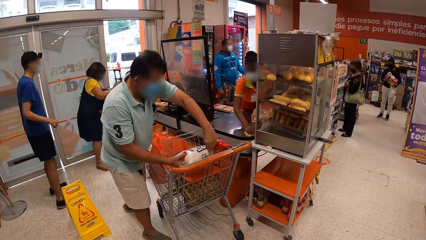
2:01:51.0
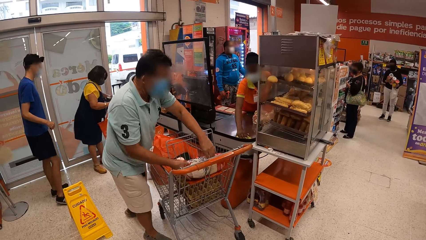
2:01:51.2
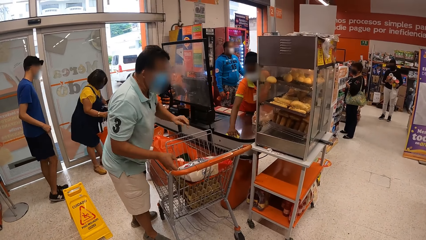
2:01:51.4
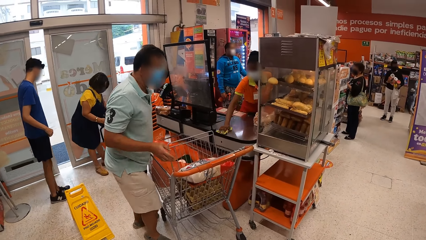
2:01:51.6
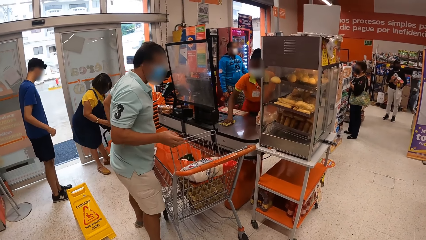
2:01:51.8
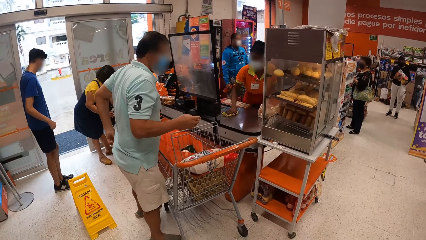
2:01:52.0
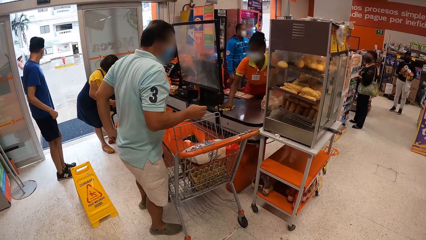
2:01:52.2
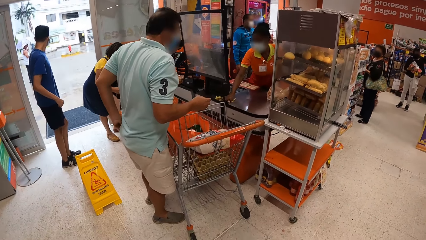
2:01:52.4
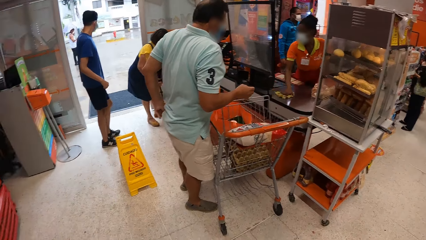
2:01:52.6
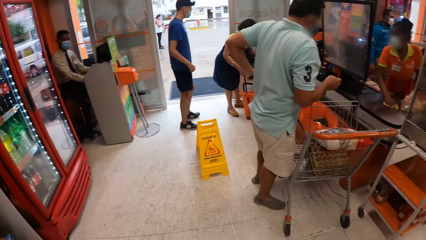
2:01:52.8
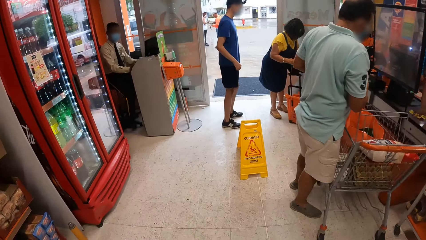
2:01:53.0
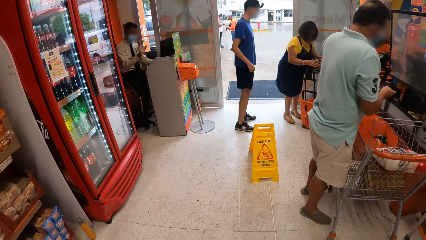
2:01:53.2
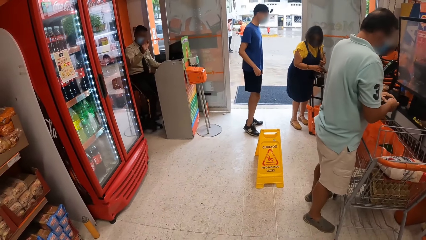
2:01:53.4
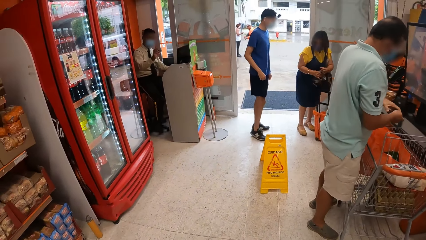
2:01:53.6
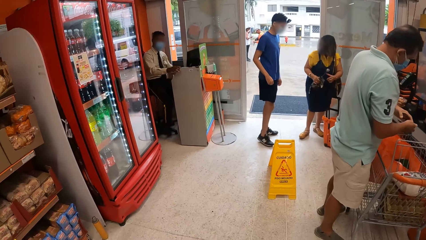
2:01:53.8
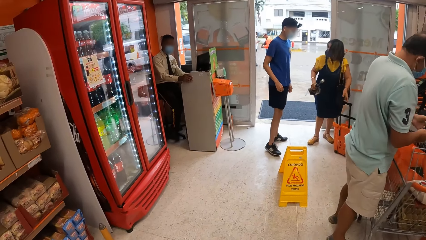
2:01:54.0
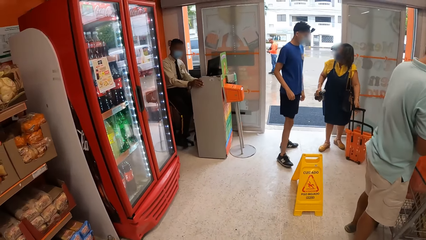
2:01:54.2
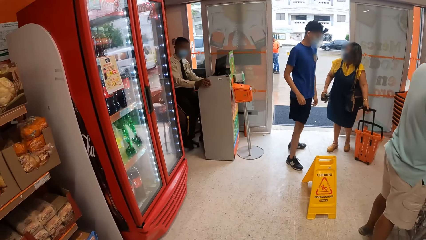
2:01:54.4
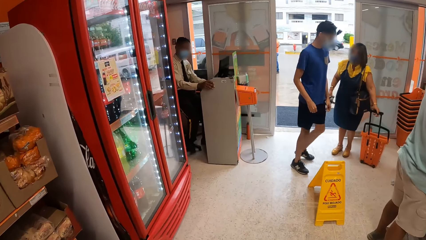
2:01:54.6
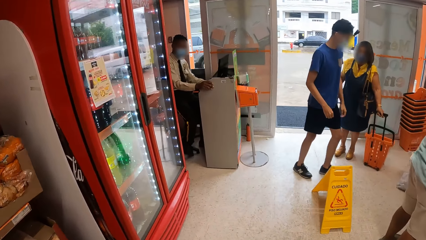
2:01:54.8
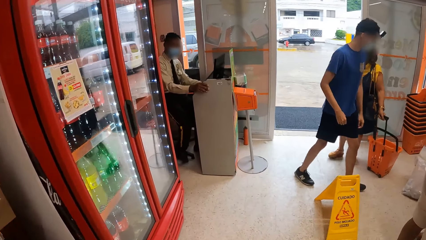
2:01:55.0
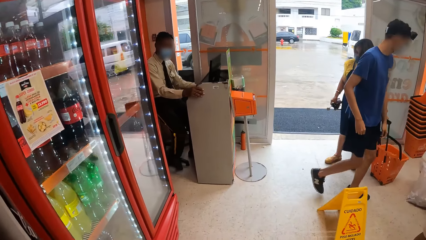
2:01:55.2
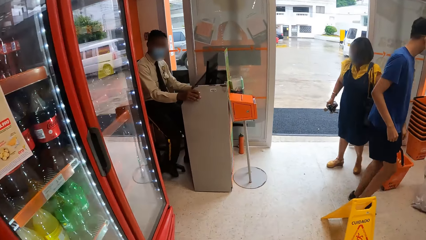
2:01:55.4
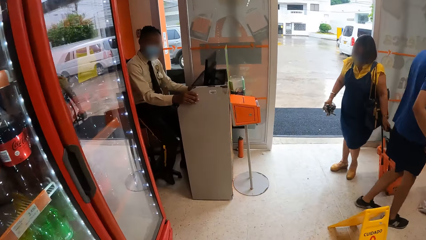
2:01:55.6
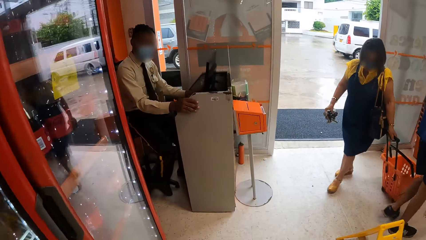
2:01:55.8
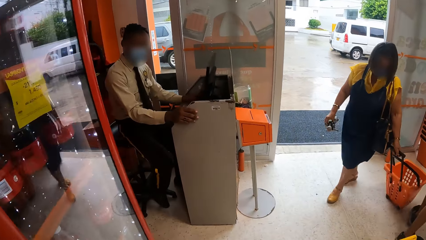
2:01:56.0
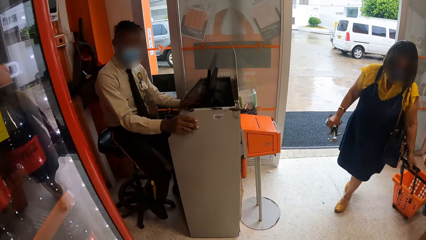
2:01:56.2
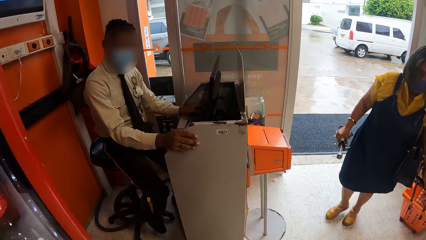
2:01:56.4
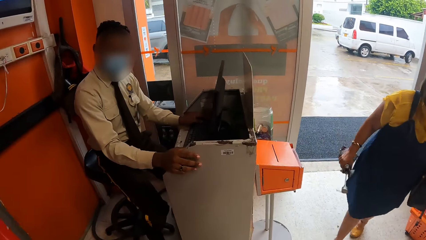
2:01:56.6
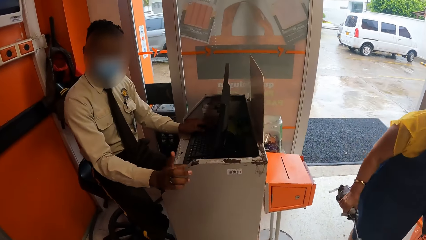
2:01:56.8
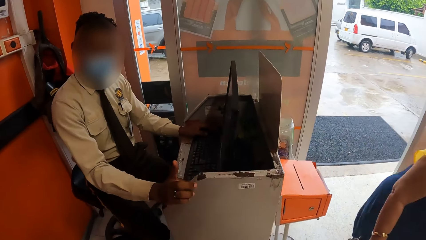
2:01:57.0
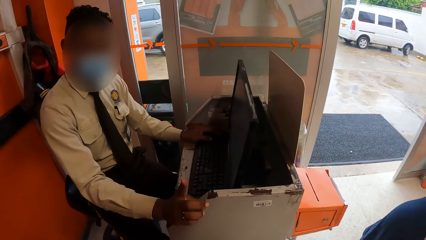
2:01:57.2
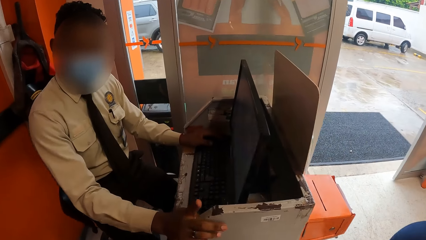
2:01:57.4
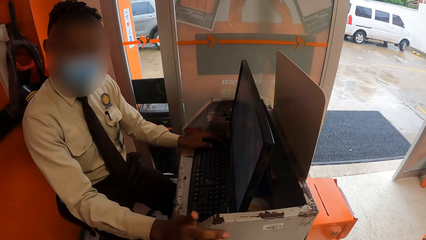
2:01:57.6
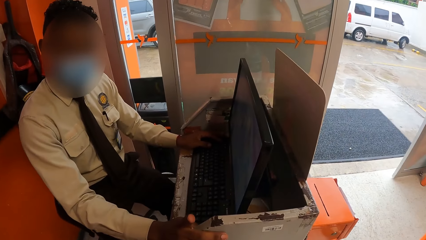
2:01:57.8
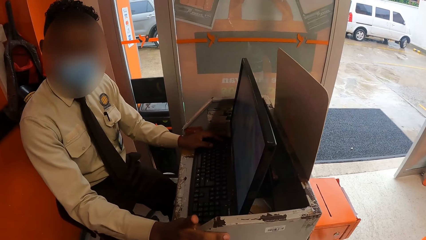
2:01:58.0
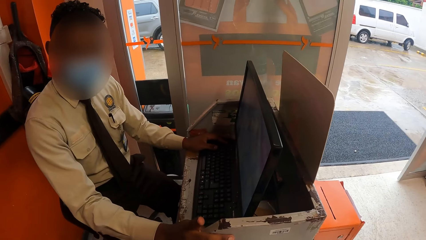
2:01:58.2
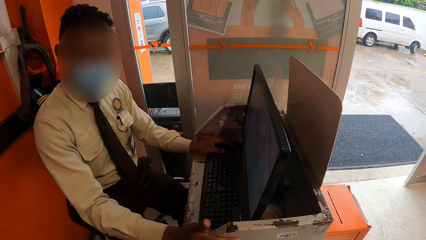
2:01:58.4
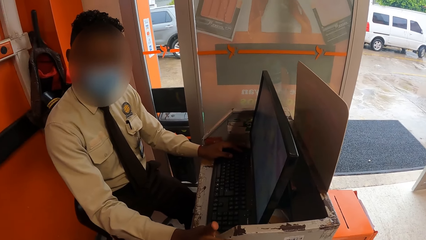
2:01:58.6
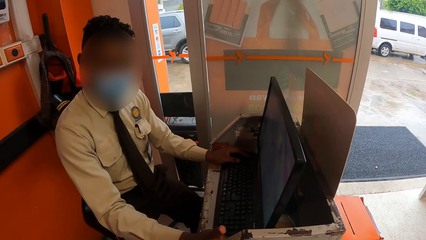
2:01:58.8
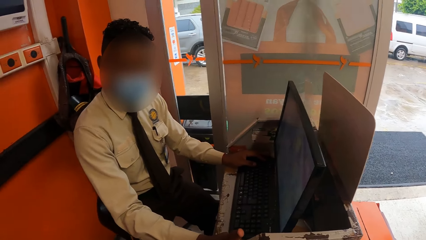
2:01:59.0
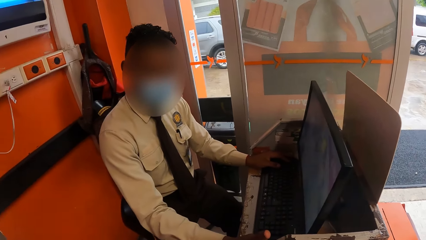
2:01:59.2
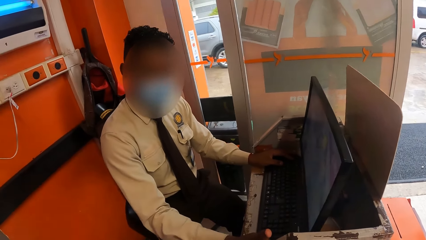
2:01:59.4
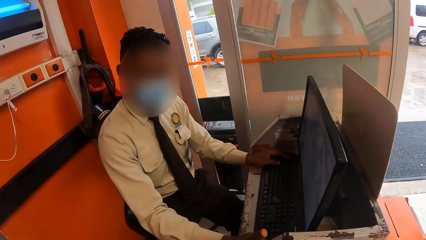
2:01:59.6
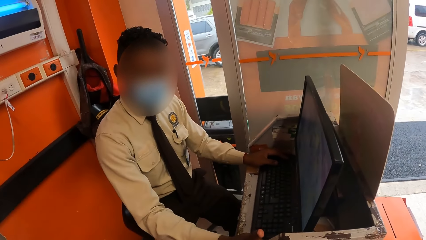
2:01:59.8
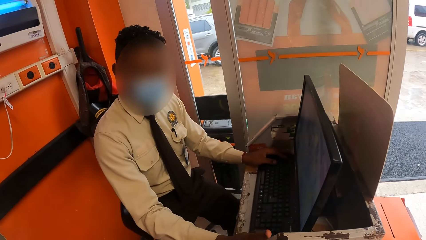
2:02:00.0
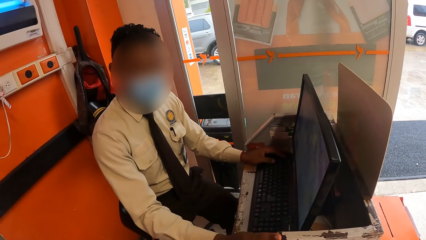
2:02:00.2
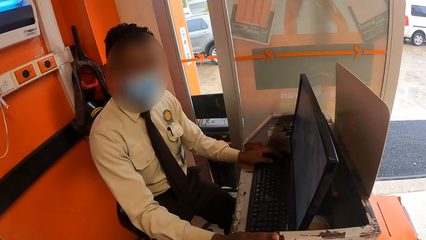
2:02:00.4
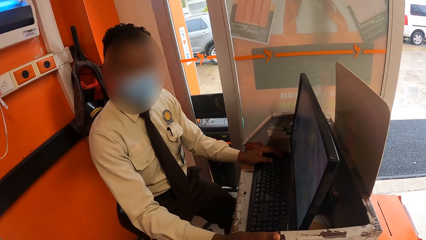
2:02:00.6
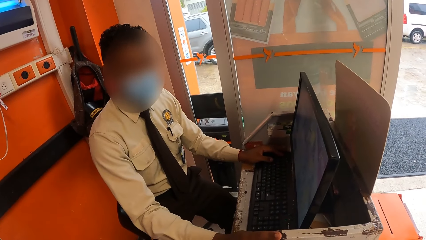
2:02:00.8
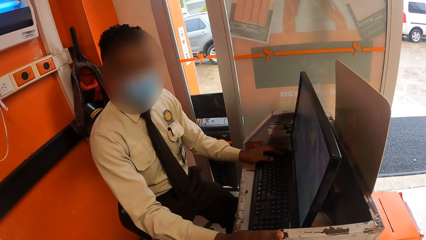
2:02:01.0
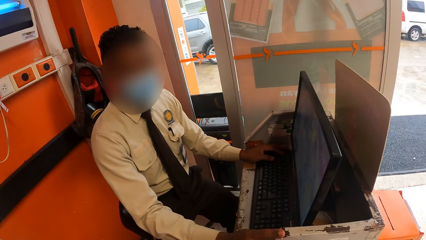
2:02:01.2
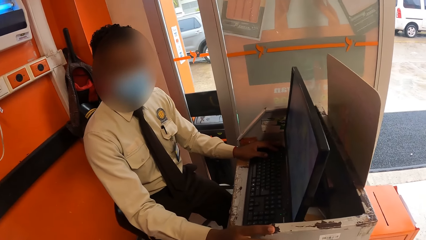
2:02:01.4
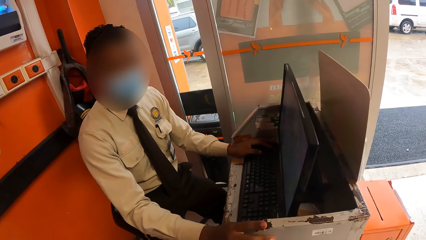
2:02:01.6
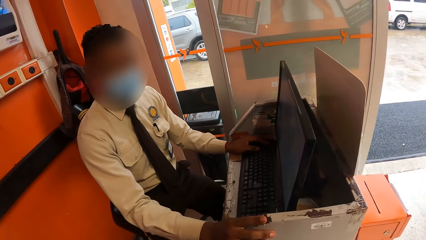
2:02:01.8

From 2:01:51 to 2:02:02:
A man calls on the camera wearer. The camera wearer walks to the man. The man interacts with the camera wearer and talks to the camera wearer.
